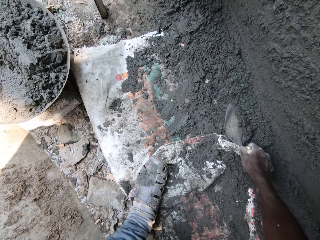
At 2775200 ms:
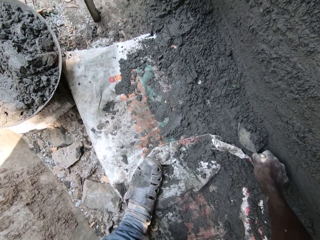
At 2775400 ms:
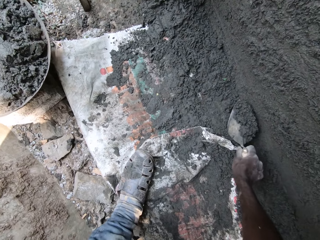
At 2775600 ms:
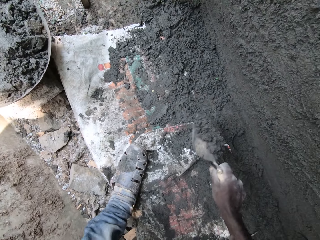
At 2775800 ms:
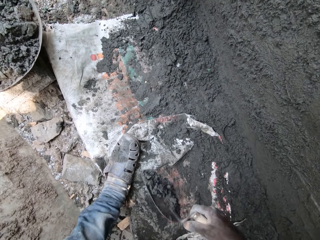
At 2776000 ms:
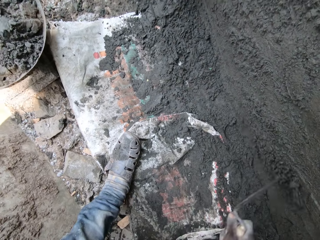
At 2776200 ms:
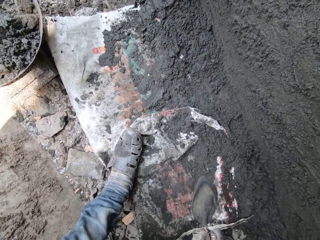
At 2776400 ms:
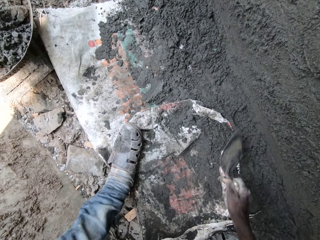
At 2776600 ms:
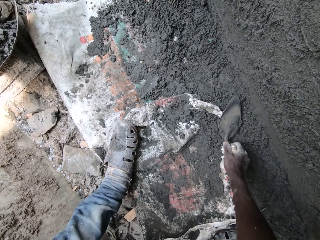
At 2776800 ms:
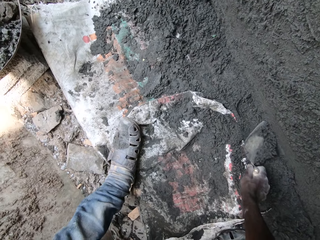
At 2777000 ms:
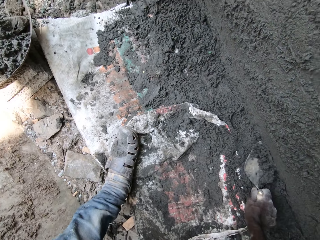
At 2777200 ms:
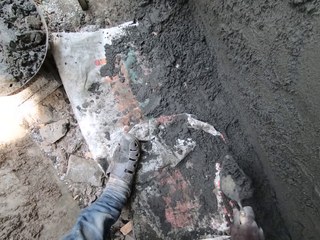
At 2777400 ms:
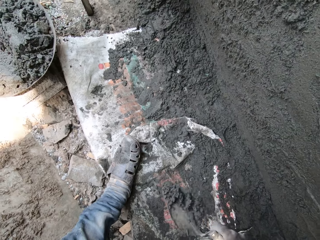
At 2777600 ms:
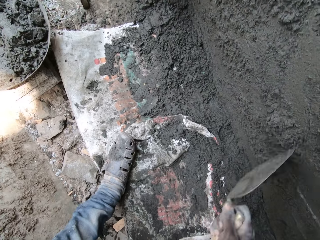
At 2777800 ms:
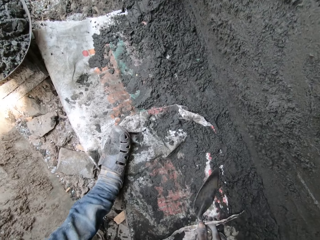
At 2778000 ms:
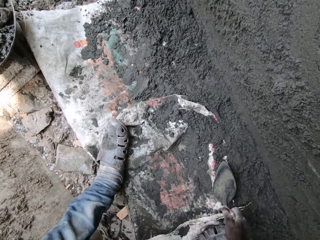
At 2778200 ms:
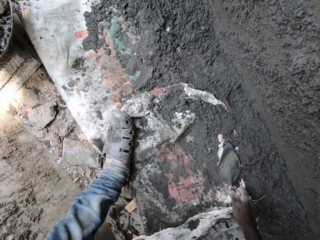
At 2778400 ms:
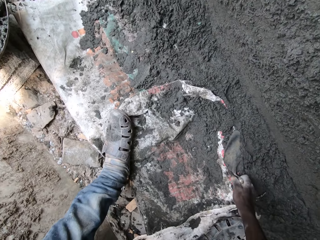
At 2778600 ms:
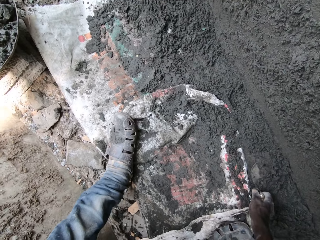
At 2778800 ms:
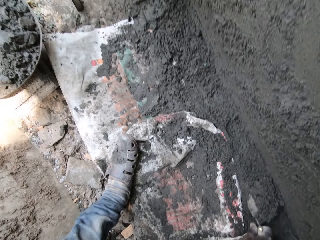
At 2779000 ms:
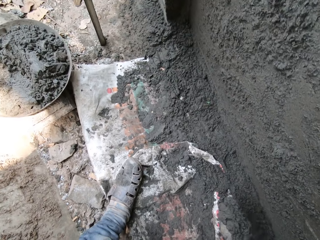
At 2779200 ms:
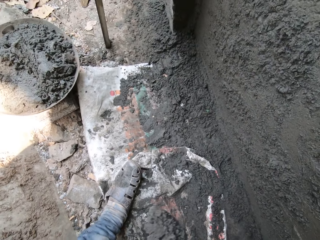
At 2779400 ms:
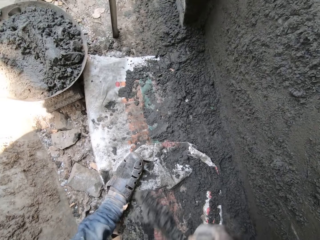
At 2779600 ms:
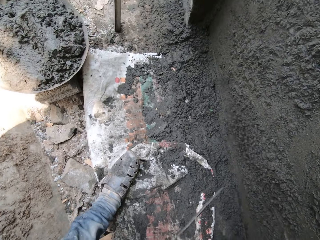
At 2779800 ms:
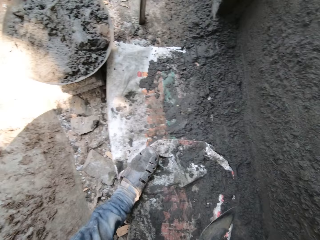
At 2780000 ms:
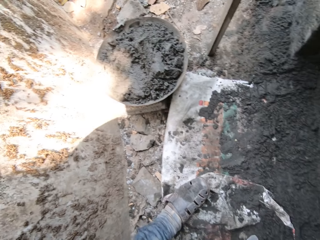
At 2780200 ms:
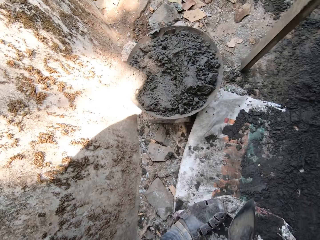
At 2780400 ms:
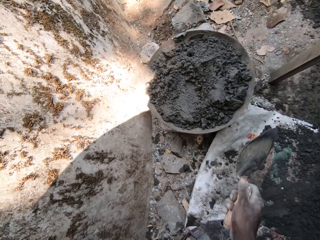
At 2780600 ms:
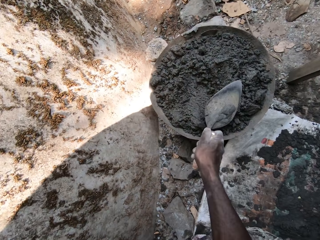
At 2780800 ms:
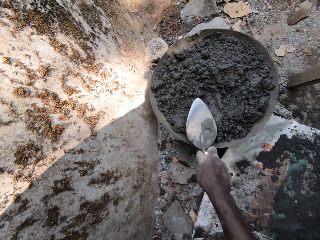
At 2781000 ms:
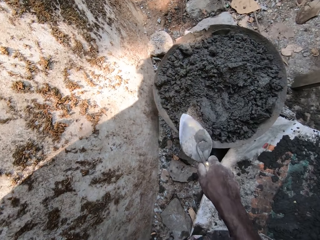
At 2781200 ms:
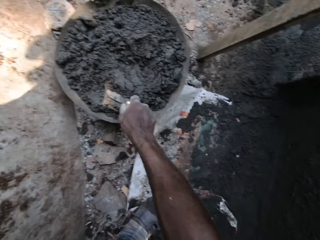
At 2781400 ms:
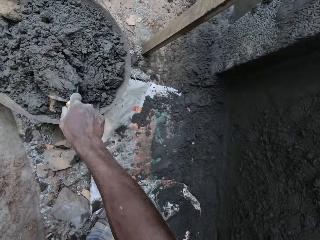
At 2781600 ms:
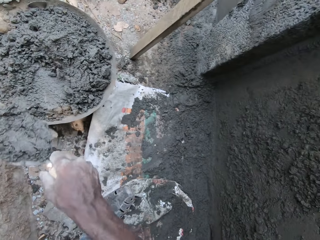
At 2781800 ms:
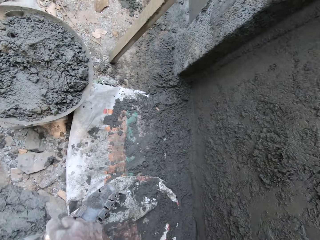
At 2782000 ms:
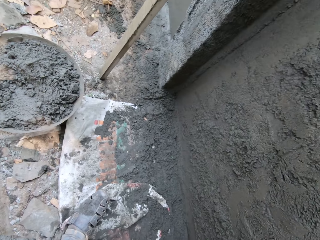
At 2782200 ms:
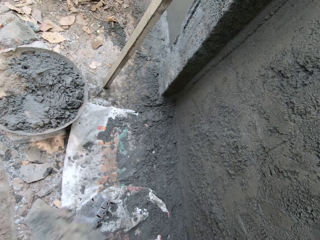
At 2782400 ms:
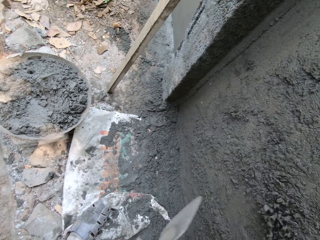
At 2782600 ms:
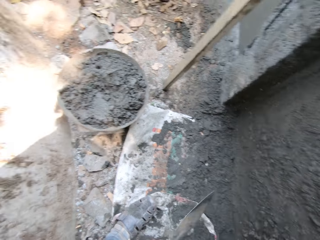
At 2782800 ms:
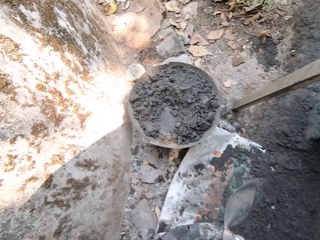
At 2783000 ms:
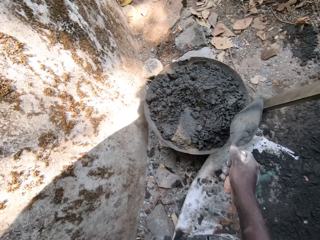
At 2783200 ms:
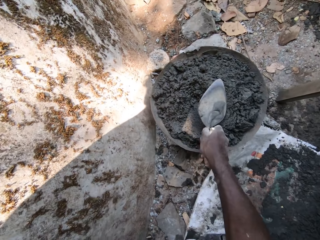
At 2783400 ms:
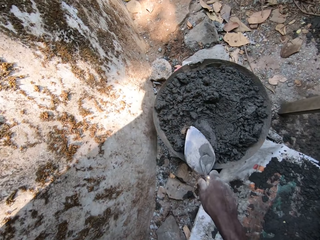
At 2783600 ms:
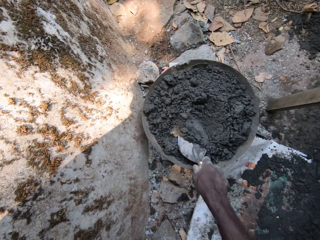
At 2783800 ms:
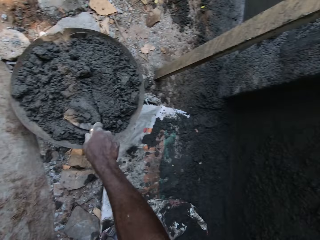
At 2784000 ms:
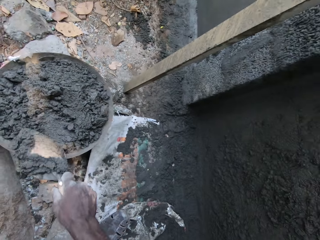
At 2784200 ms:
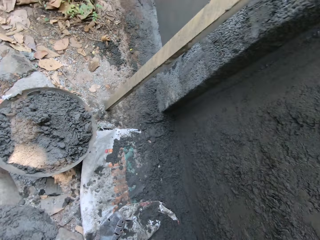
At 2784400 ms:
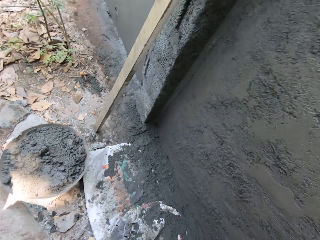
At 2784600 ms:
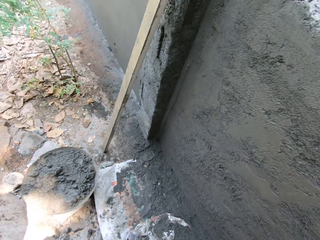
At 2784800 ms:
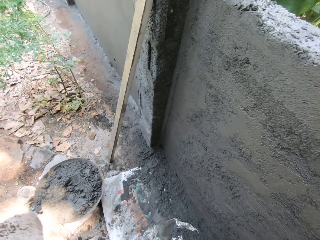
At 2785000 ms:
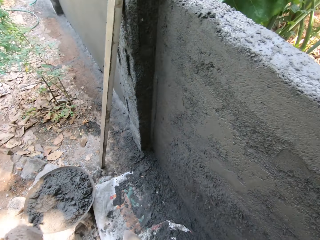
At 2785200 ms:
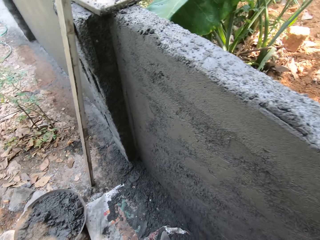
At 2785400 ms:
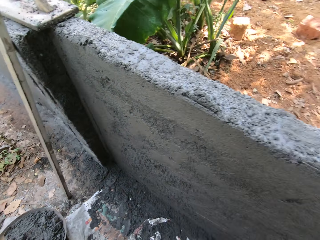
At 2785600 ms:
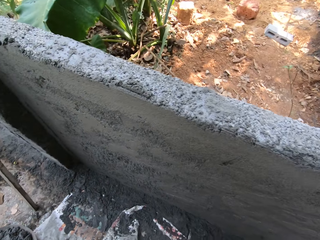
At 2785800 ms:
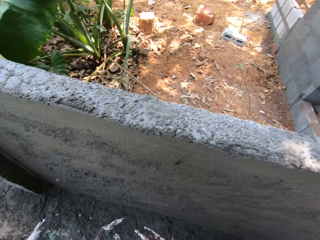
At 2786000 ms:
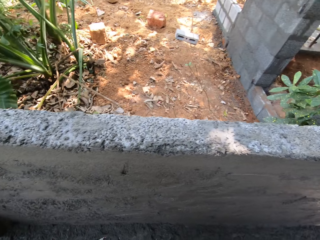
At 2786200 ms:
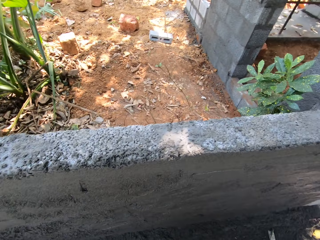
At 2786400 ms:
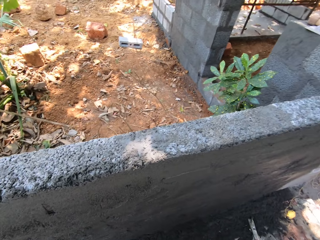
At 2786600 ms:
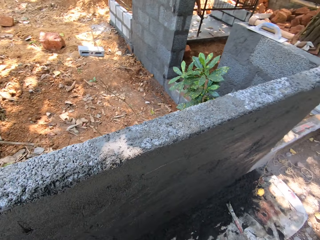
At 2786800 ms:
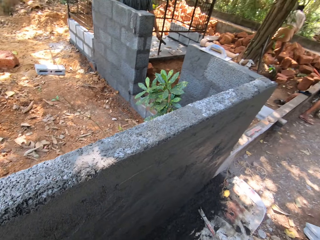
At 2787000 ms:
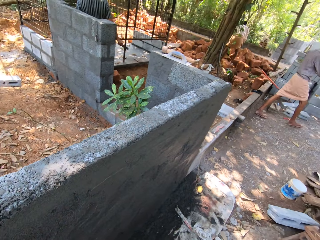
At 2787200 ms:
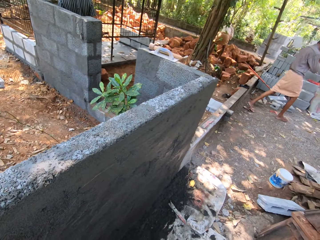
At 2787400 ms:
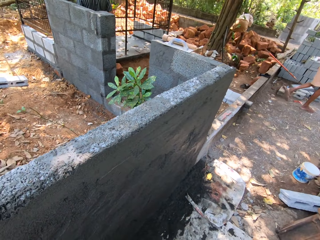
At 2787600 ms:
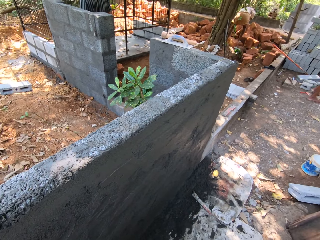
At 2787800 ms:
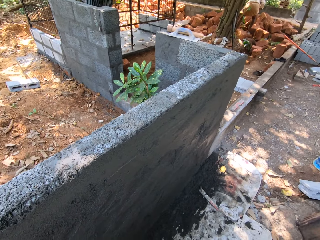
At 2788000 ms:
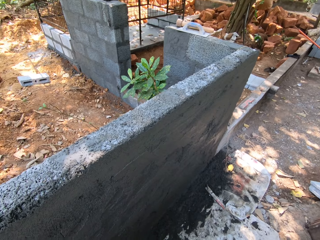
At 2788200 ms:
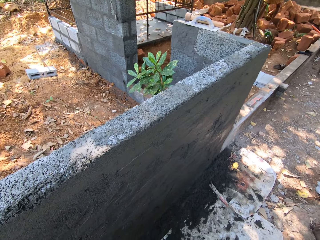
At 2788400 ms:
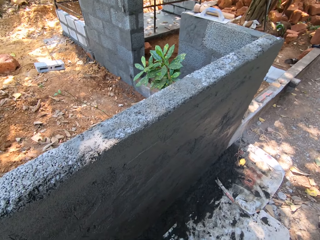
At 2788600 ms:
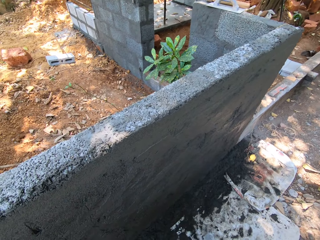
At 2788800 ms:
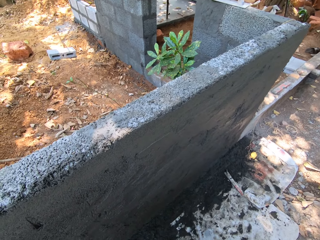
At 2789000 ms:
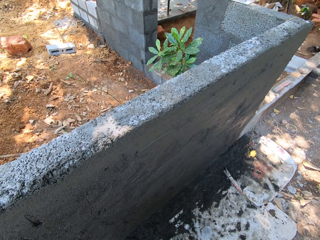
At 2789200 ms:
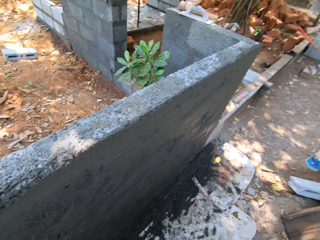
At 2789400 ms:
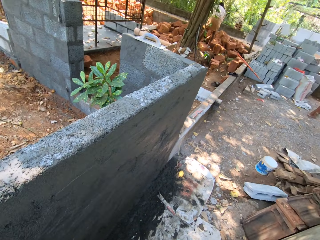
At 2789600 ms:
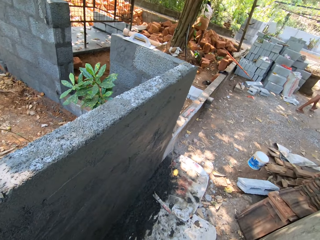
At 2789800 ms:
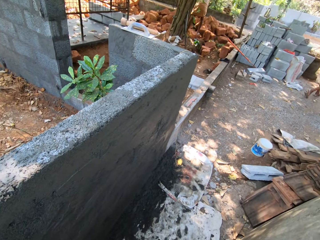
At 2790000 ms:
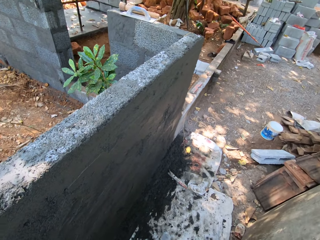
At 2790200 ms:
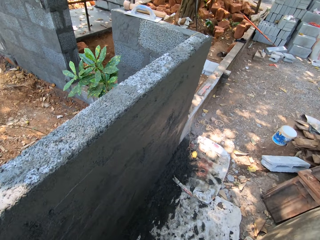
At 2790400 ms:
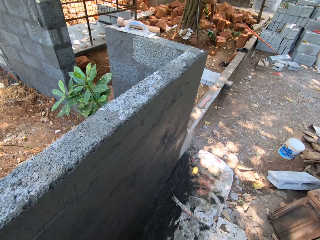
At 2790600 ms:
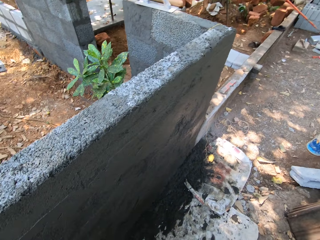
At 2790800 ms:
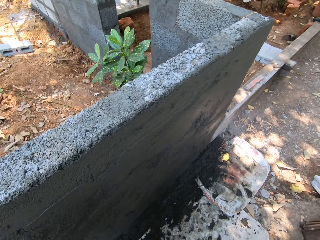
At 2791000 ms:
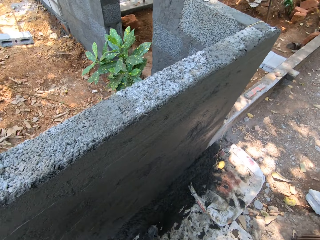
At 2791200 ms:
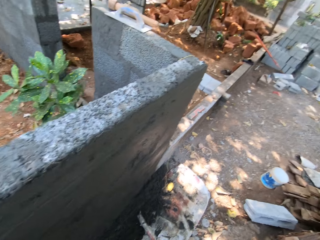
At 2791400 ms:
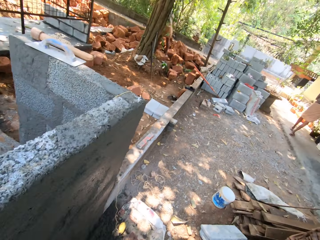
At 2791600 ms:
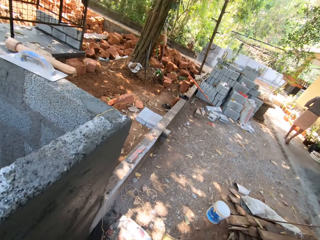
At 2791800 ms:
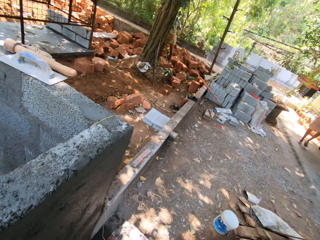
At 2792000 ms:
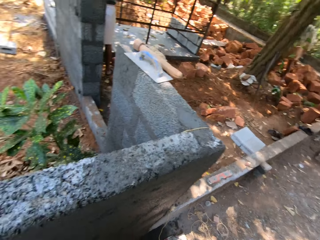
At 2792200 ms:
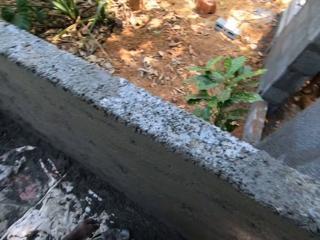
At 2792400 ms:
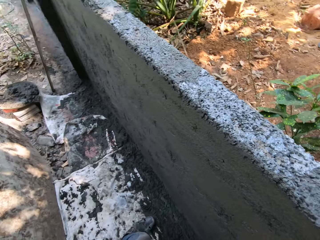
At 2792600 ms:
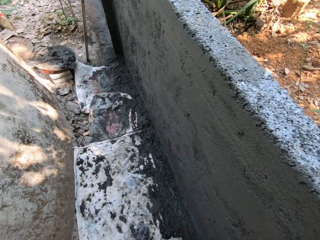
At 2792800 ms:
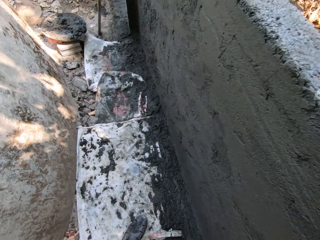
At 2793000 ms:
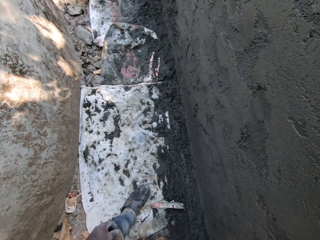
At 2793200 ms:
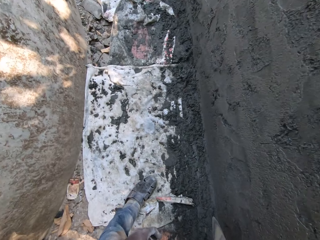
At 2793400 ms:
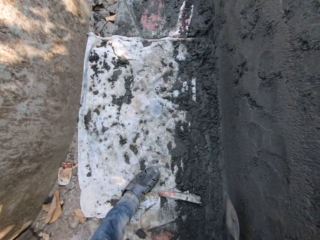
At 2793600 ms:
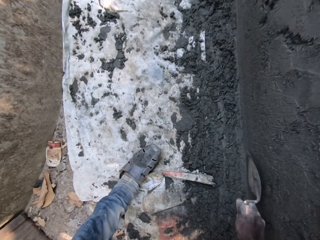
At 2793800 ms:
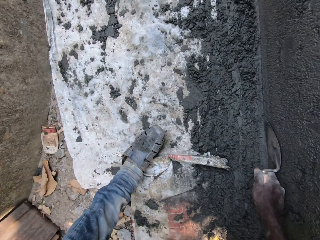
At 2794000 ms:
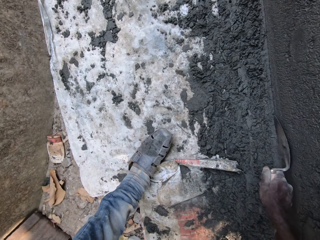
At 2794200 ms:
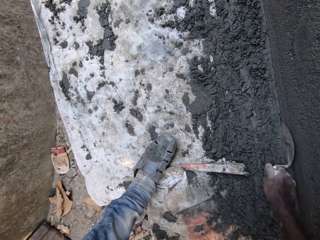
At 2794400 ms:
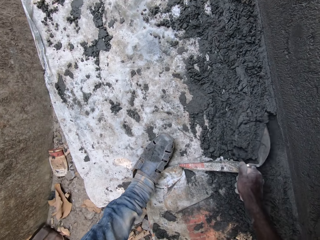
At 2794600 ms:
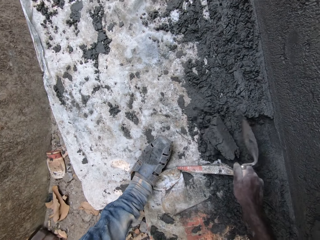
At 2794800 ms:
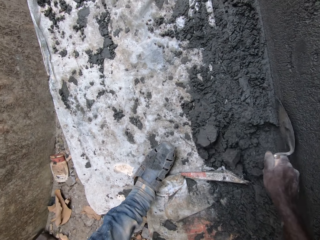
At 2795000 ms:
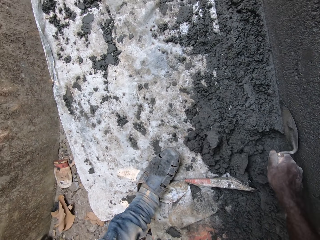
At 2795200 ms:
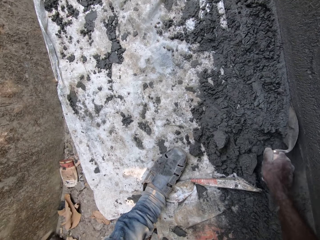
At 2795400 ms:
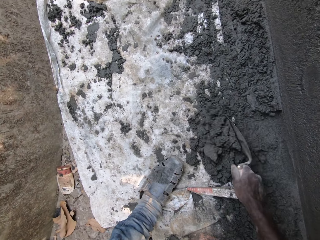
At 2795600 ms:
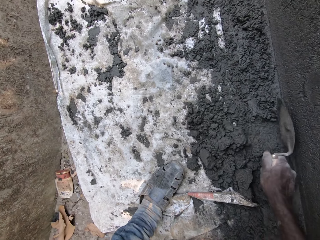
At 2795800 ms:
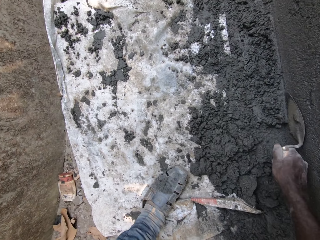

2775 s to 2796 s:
The camera wearer scrapes the cement mortar on the ground with the hand trowel in his right hand. He spreads the cement mortar in the hand trowel on the wall with his right hand. He scrapes the cement mortar on the ground with the hand trowel in his right hand. He spreads the cement mortar in the hand trowel on the wall with his right hand. He scrapes the cement mortar on the ground with the hand trowel in his right hand. He spreads the cement mortar in the hand trowel on the wall with his right hand. He scoops the cement mortar from the head pan with the hand trowel. He spreads the cement mortar in the hand trowel on the wall with his right hand. He scoops the cement mortar from the head pan with the hand trowel. He spreads the cement mortar in the hand trowel on the wall with his right hand. He gathers the cement mortar on the ground with the hand trowel in his right hand. He pushes the cement mortar.
